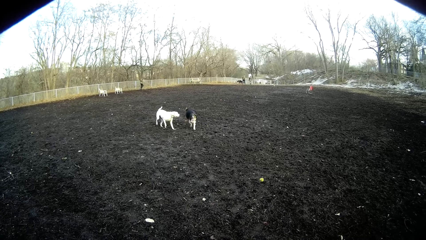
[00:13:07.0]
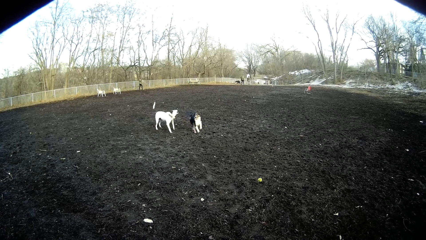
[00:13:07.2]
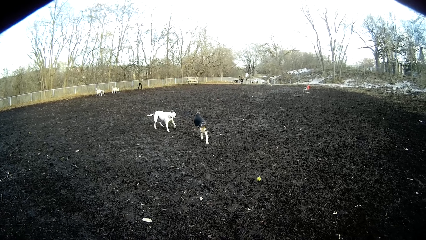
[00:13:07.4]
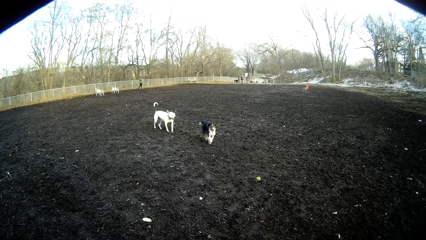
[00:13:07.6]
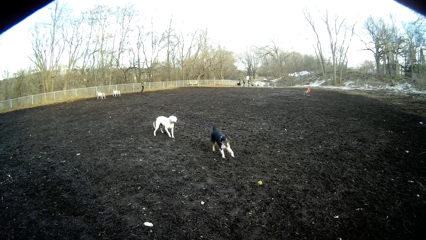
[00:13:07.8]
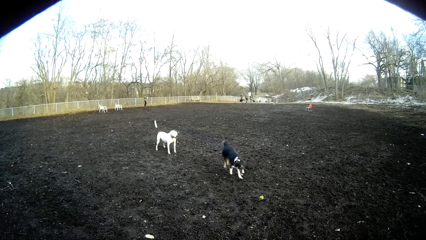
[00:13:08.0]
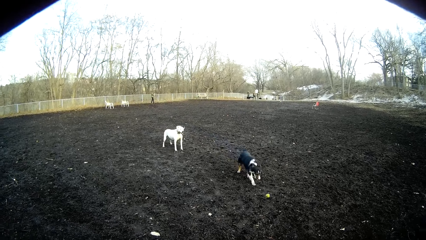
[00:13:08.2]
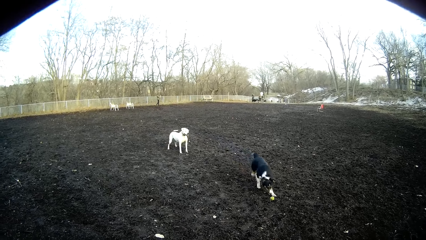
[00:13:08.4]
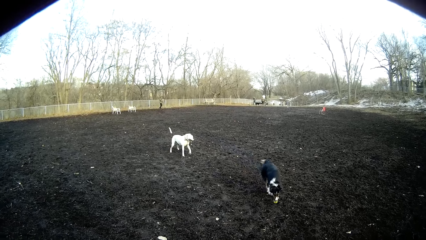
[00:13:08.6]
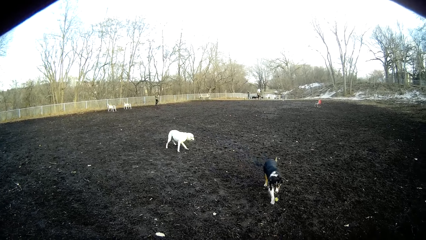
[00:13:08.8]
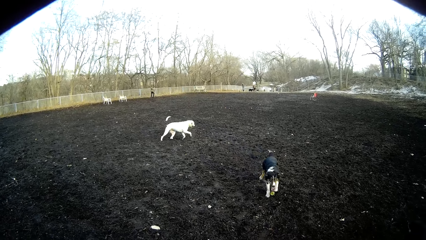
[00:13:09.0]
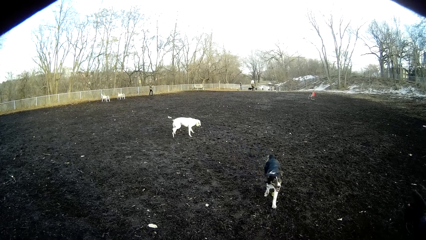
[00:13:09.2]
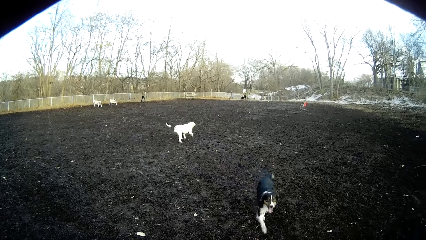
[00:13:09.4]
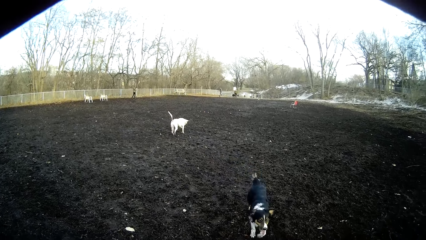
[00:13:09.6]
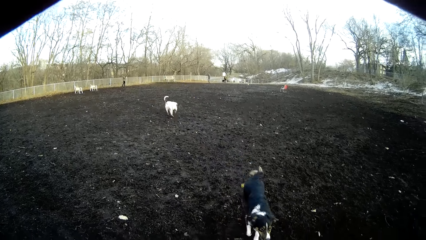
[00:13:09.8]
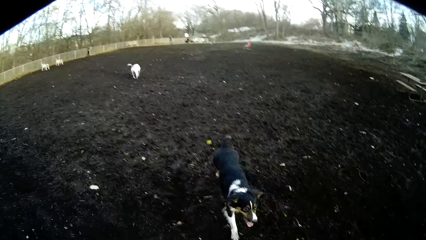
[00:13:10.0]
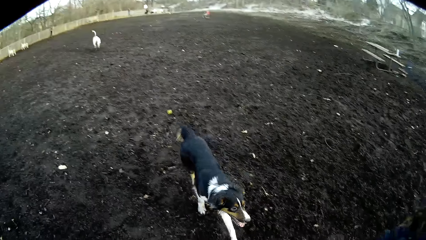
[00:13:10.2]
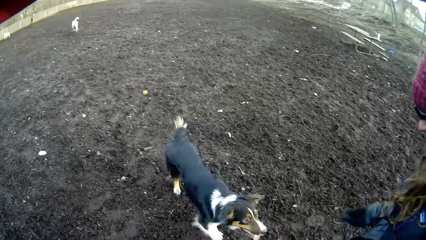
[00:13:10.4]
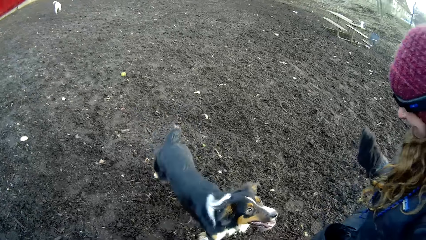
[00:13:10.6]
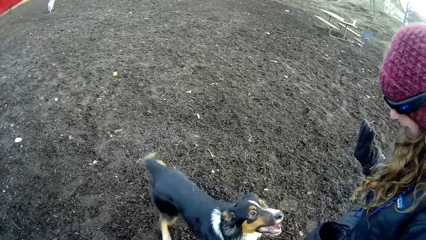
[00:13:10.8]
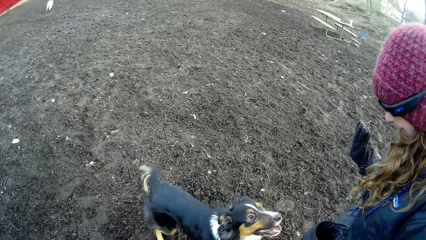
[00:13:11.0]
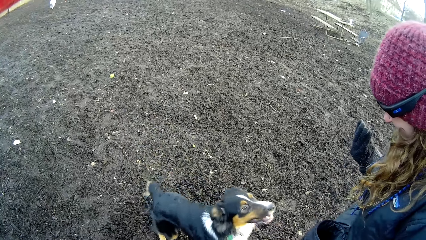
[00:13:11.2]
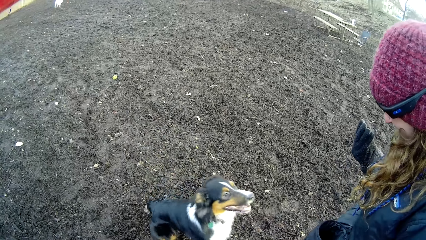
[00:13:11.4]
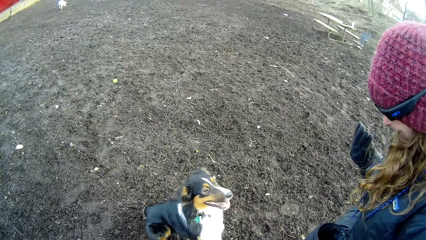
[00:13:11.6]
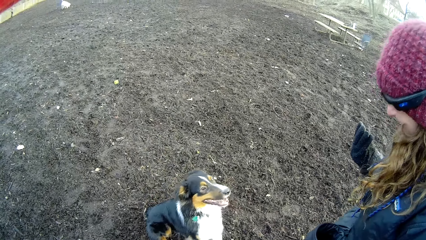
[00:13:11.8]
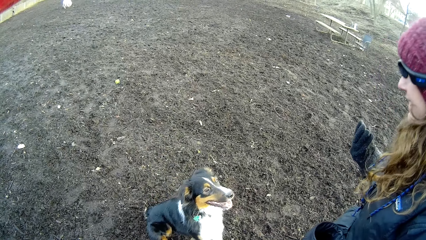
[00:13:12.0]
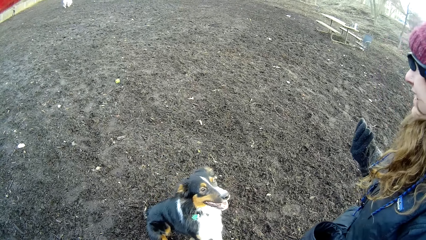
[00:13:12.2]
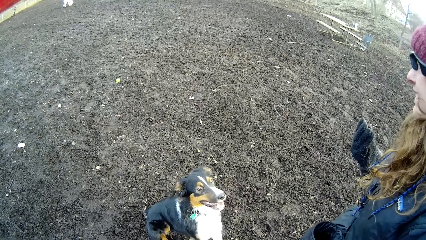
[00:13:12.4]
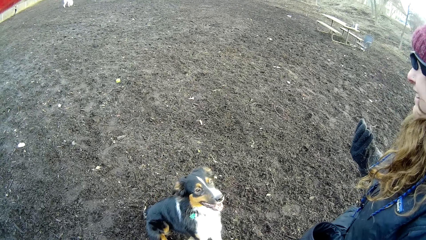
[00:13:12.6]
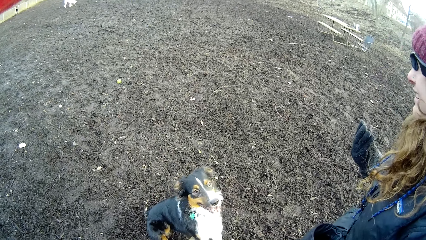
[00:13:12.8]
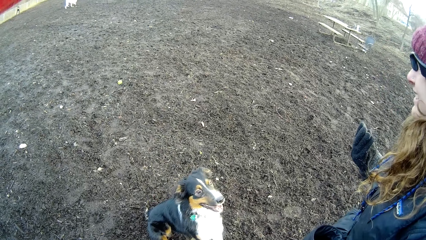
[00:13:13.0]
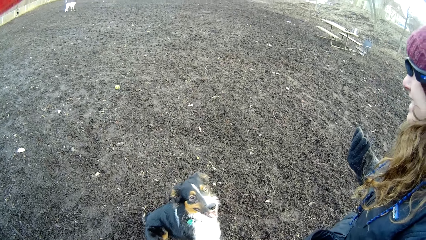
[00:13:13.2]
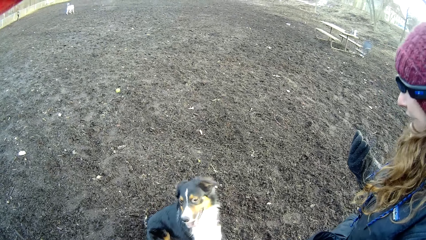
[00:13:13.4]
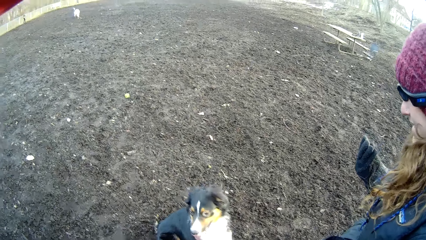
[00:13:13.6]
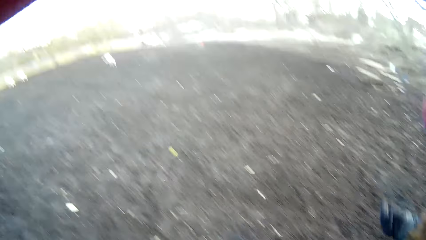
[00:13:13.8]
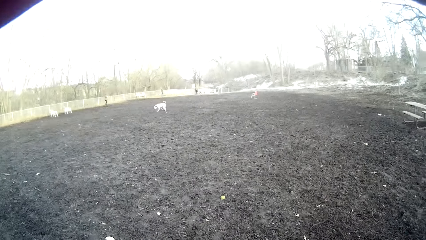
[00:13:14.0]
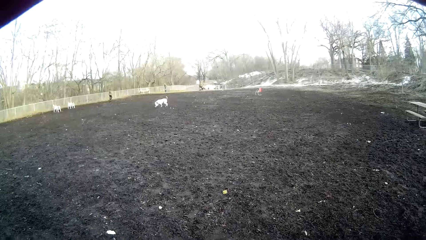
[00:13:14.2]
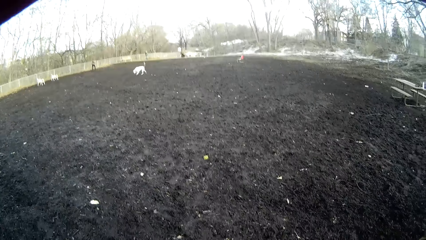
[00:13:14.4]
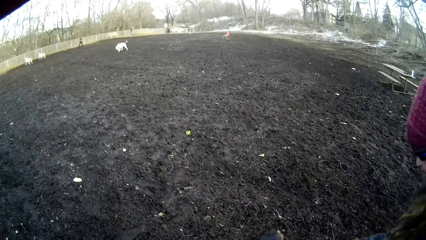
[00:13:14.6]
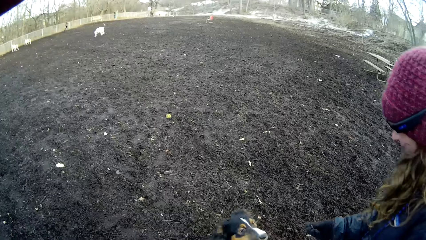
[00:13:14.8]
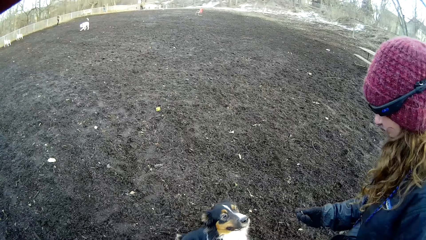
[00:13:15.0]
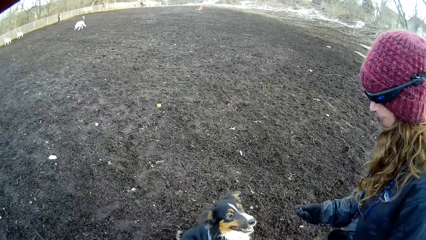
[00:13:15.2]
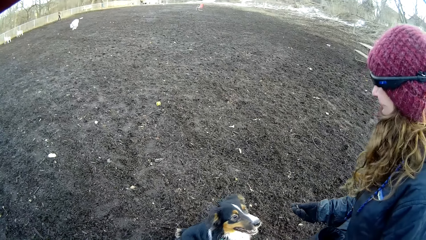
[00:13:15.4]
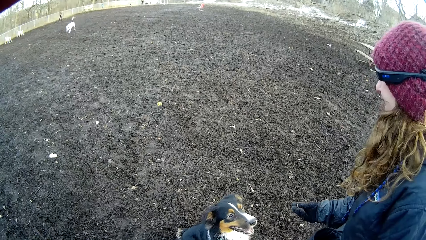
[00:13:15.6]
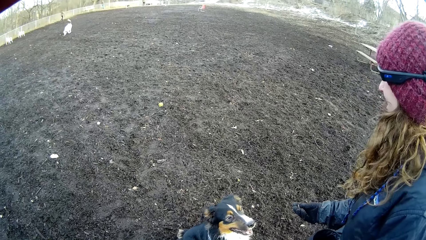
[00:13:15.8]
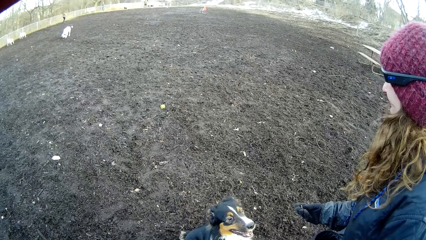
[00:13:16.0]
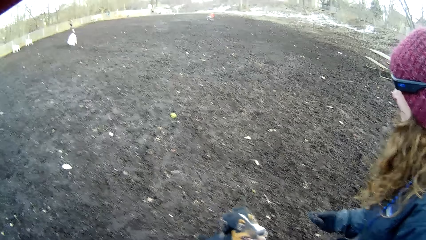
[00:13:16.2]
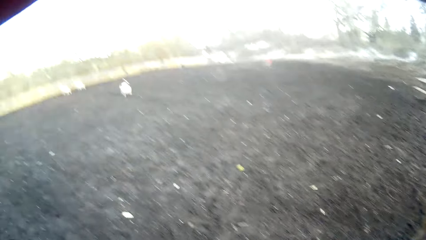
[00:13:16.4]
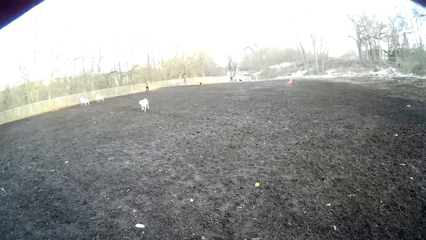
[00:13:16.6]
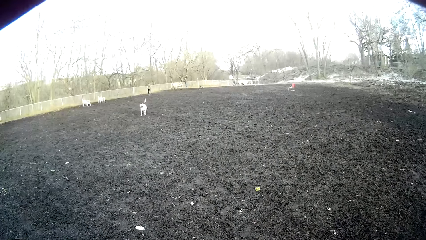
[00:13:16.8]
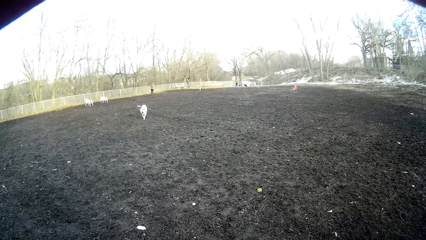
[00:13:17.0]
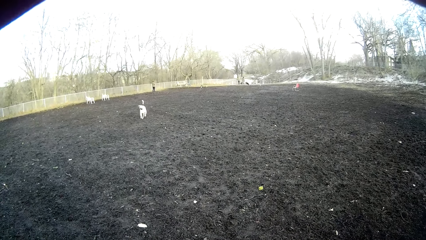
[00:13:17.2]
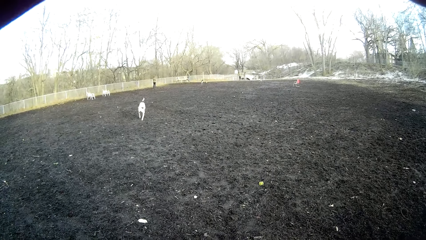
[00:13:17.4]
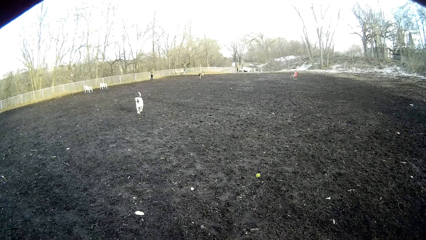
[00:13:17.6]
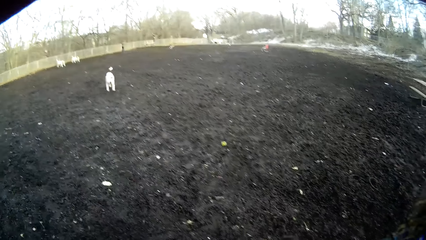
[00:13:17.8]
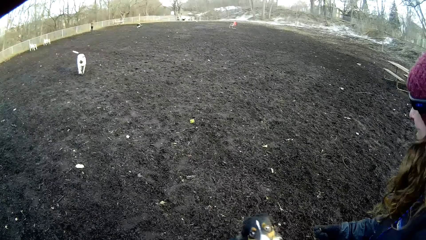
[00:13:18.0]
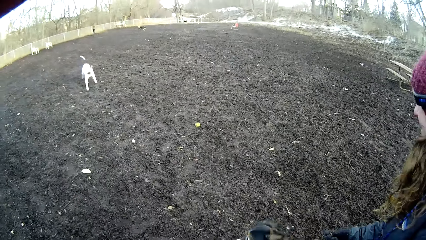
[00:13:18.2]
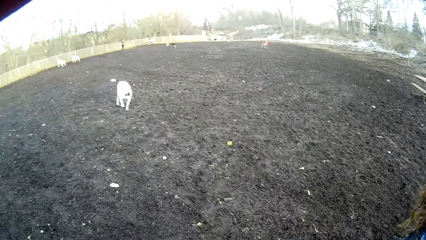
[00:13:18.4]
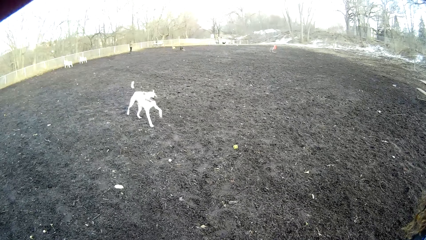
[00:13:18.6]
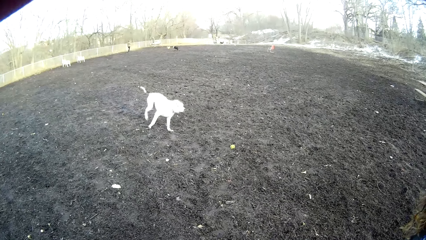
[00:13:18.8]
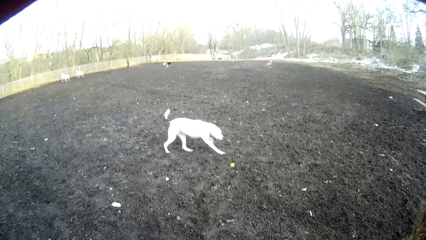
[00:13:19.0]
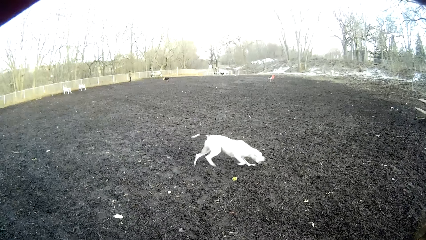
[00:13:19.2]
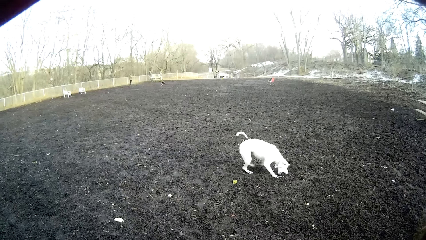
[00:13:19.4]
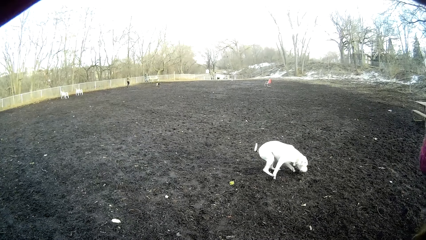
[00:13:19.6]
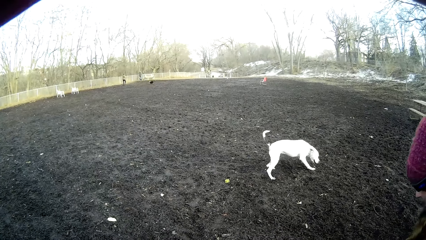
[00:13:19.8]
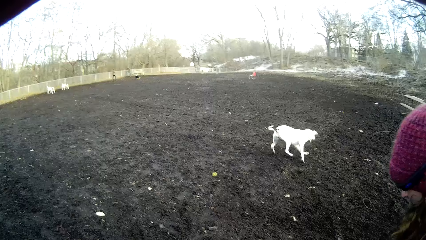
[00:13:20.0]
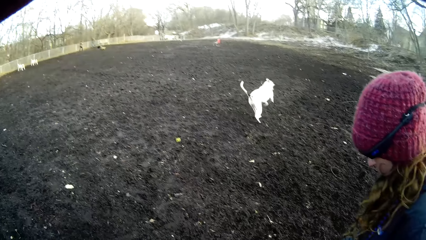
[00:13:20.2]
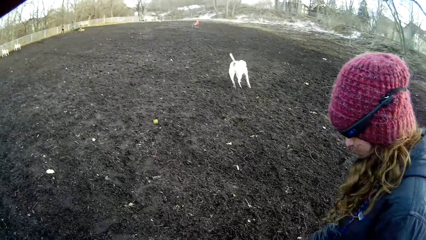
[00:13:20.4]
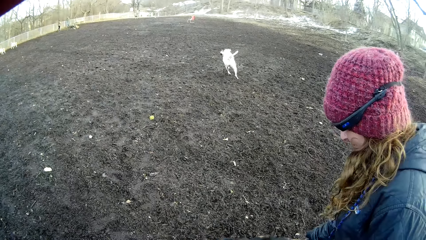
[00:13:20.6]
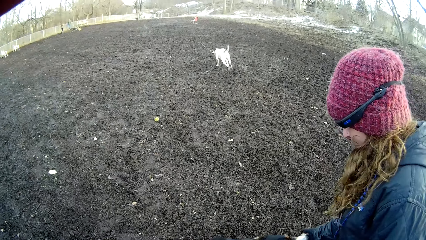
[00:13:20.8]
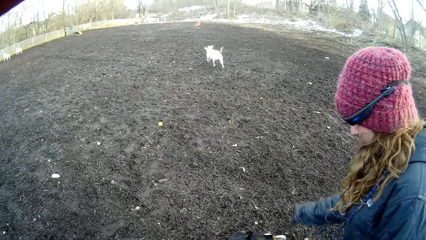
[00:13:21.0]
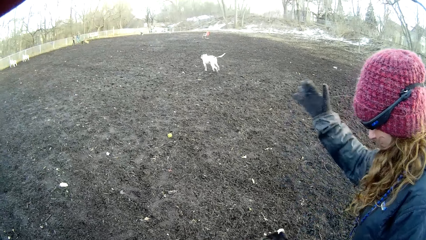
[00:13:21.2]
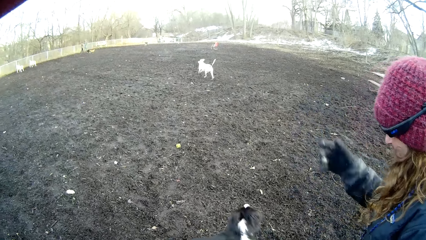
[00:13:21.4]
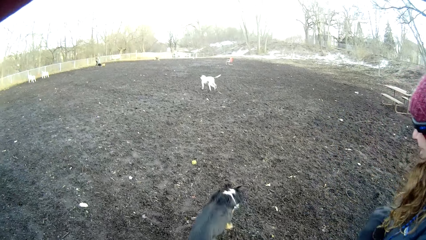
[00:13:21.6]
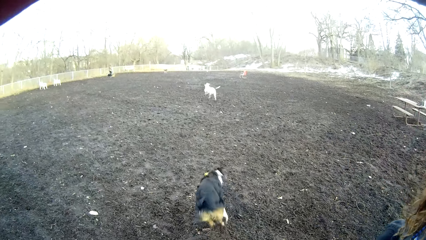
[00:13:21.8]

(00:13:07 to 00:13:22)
The dog touches a ball on the ground. The dog walks up to the lady. The lady feeds something to the dog.
